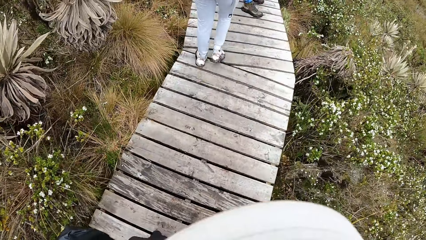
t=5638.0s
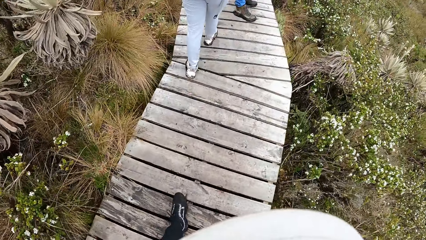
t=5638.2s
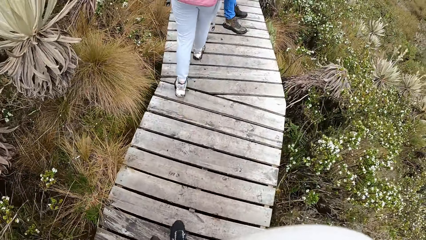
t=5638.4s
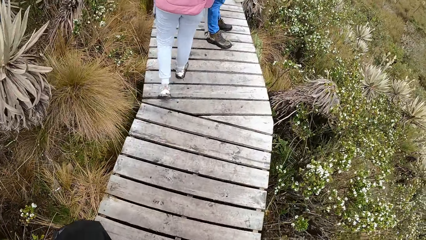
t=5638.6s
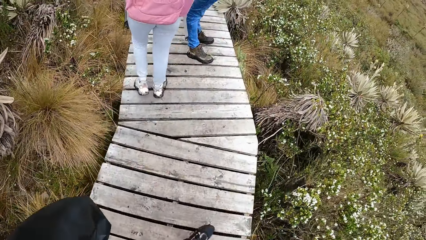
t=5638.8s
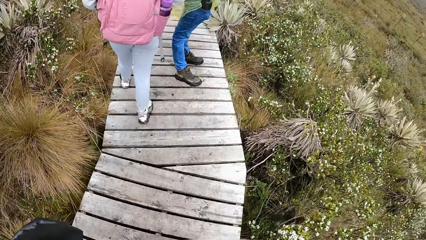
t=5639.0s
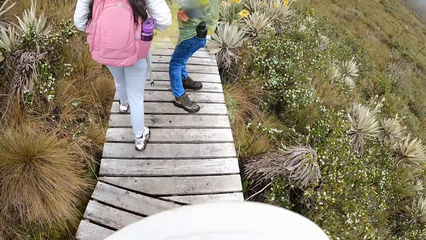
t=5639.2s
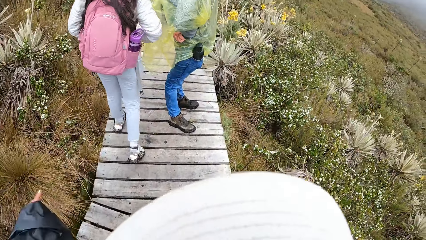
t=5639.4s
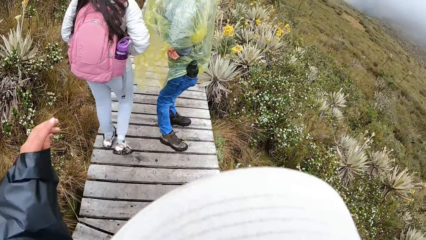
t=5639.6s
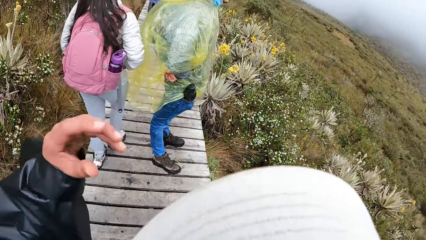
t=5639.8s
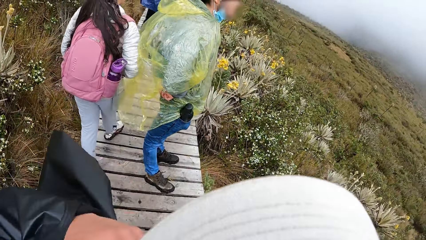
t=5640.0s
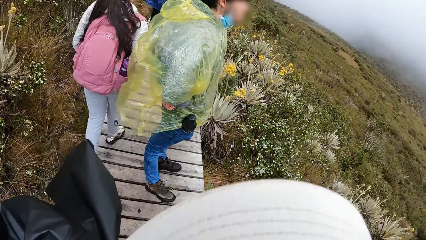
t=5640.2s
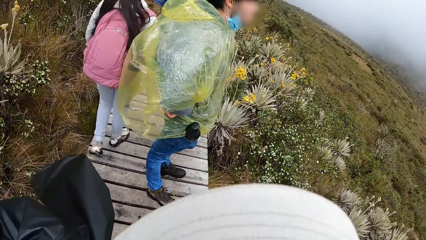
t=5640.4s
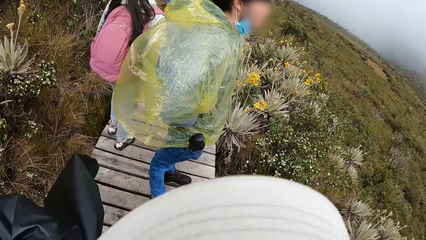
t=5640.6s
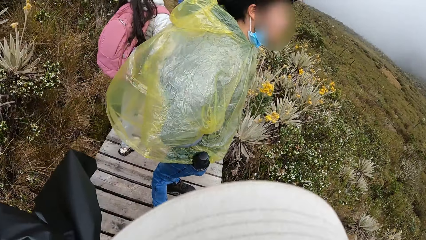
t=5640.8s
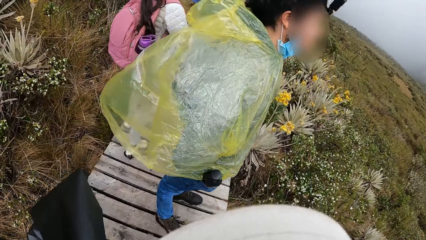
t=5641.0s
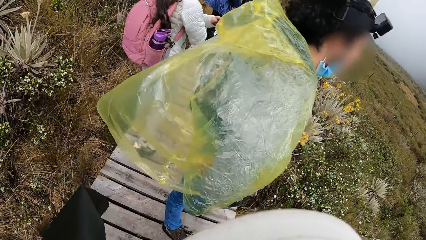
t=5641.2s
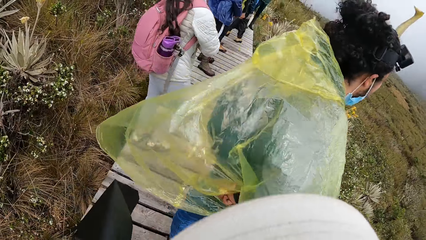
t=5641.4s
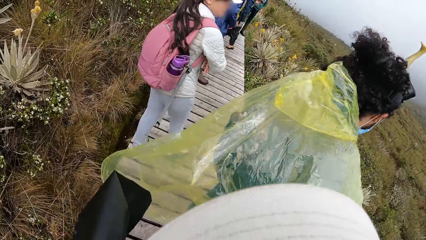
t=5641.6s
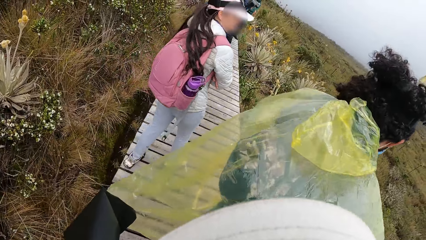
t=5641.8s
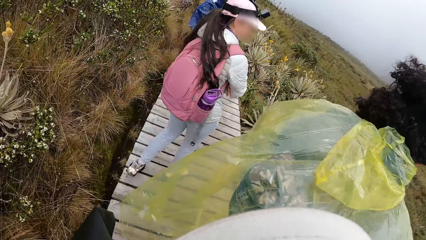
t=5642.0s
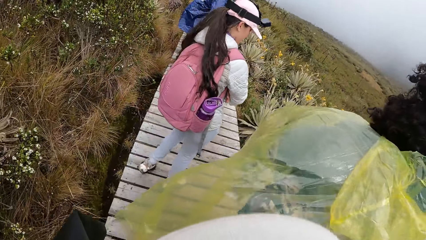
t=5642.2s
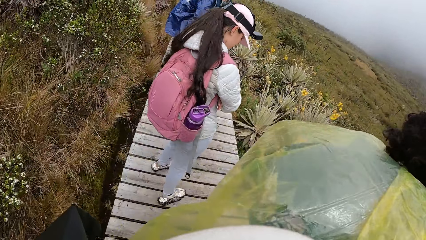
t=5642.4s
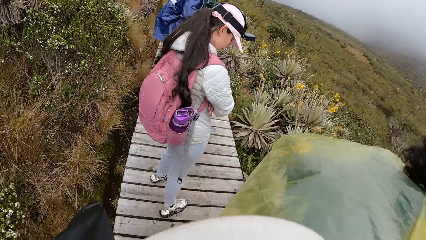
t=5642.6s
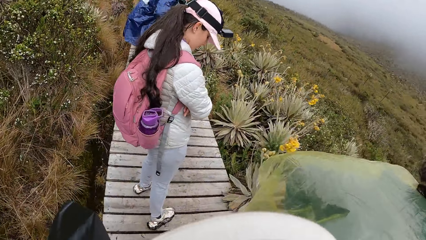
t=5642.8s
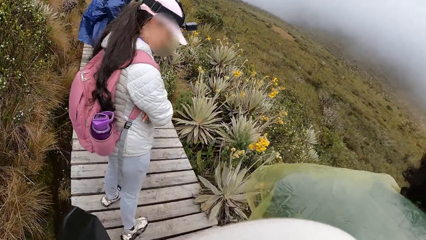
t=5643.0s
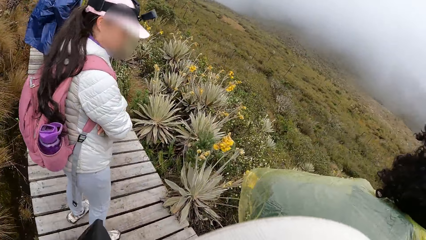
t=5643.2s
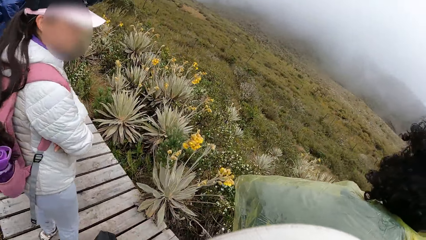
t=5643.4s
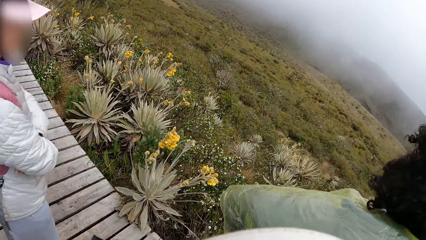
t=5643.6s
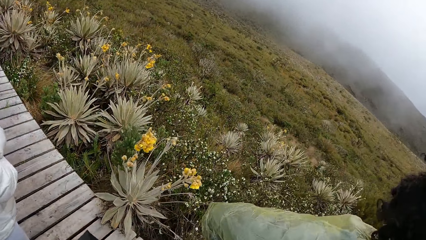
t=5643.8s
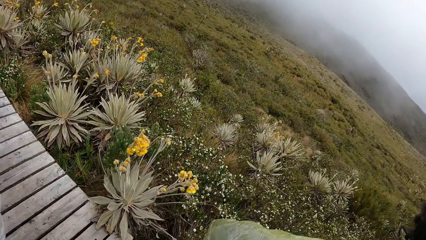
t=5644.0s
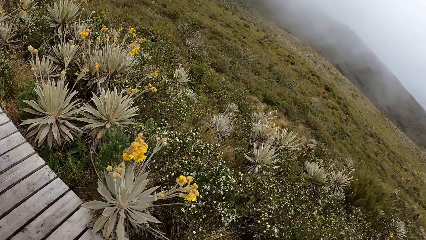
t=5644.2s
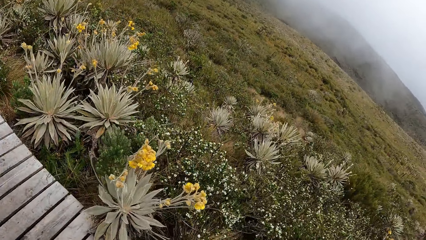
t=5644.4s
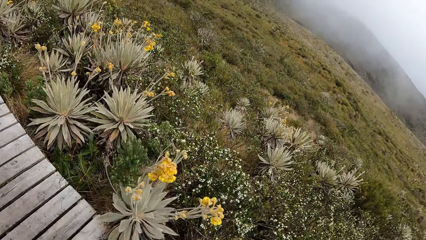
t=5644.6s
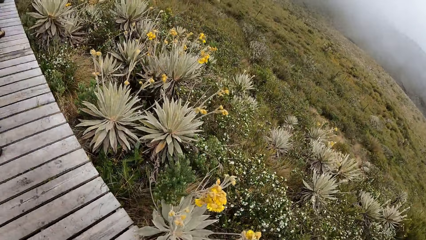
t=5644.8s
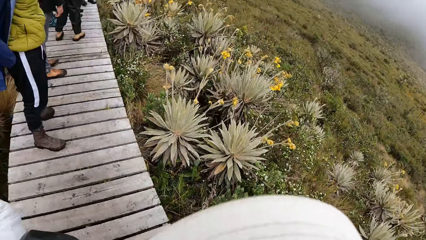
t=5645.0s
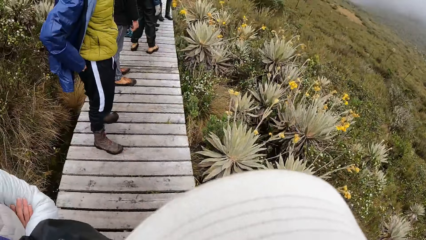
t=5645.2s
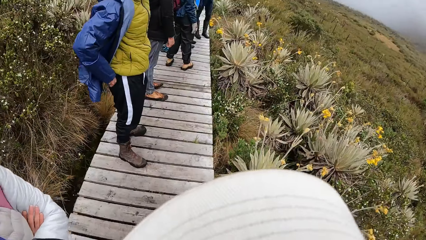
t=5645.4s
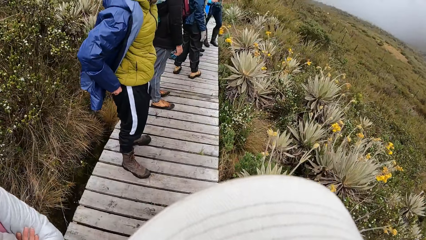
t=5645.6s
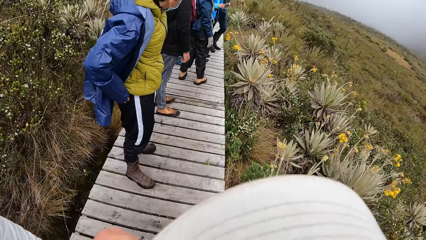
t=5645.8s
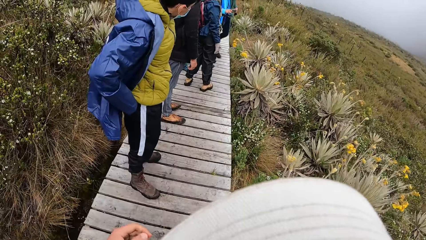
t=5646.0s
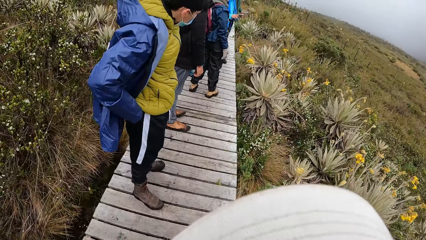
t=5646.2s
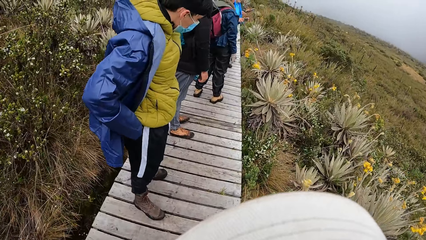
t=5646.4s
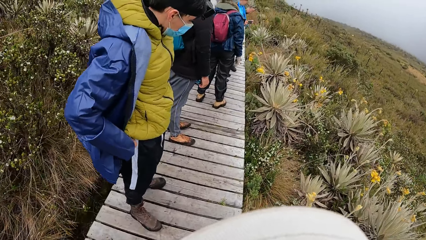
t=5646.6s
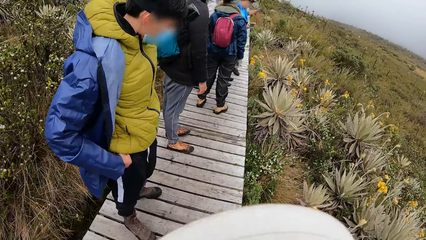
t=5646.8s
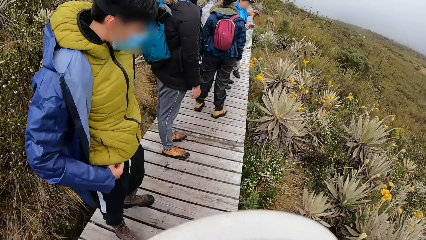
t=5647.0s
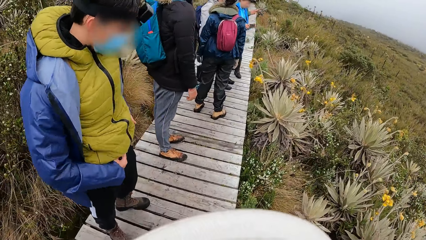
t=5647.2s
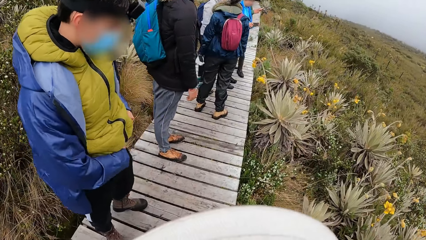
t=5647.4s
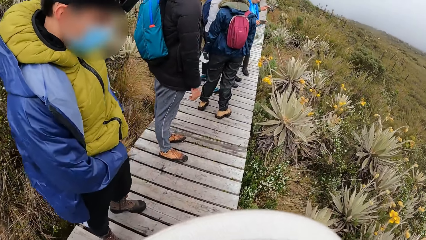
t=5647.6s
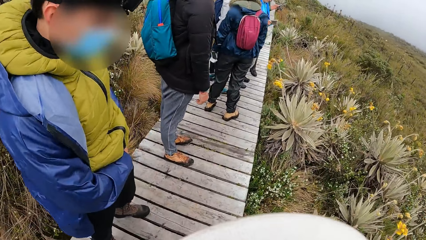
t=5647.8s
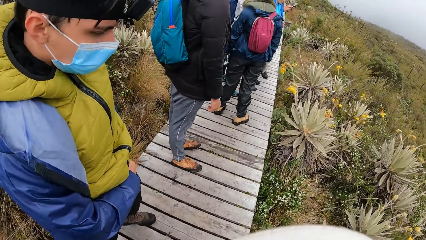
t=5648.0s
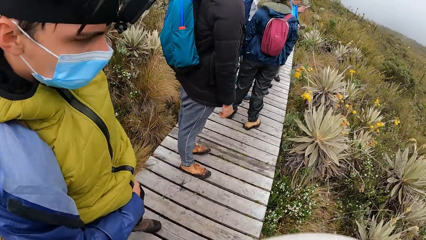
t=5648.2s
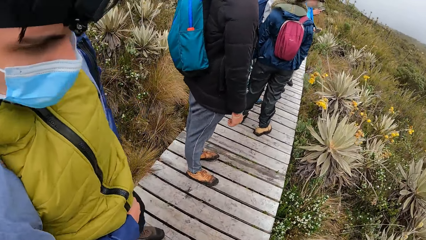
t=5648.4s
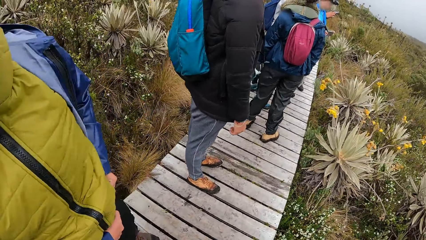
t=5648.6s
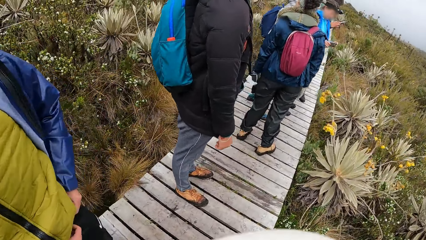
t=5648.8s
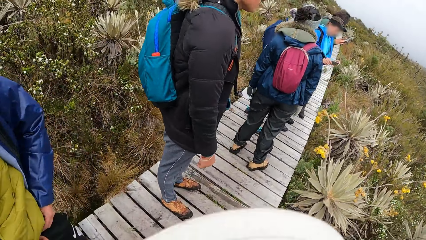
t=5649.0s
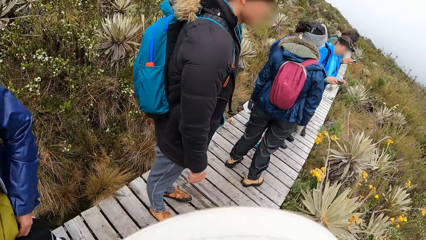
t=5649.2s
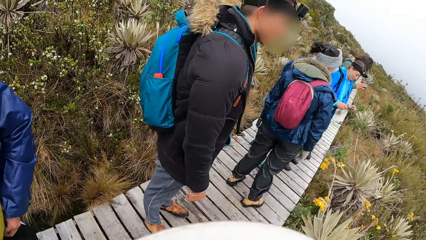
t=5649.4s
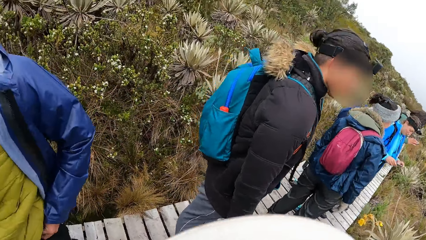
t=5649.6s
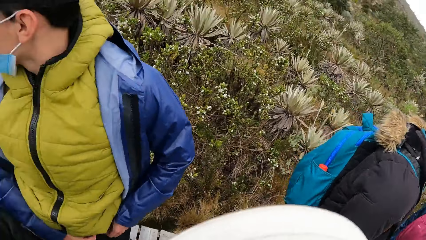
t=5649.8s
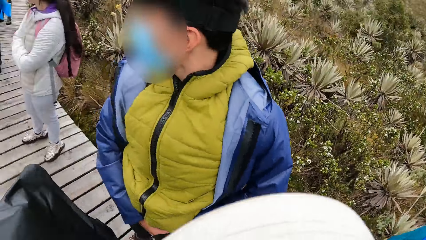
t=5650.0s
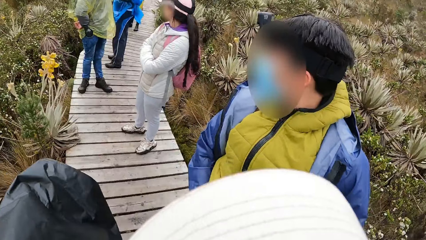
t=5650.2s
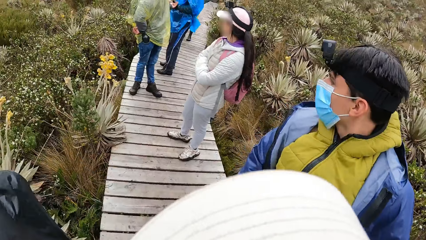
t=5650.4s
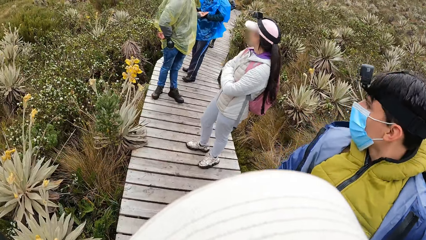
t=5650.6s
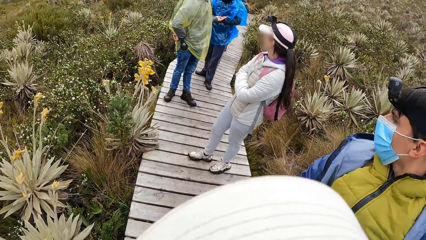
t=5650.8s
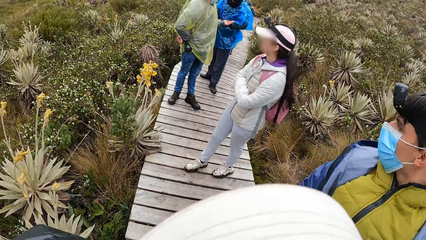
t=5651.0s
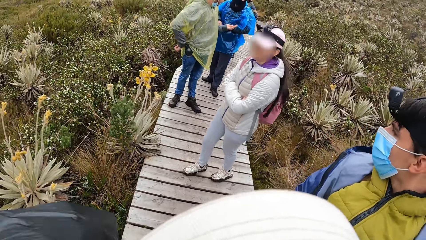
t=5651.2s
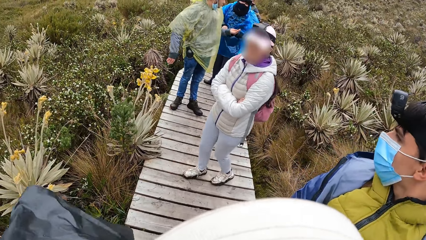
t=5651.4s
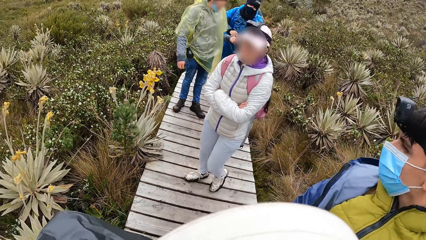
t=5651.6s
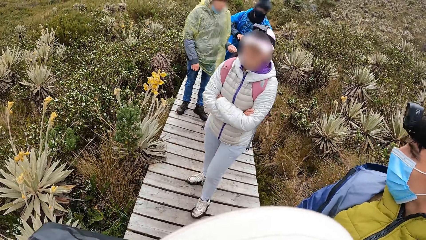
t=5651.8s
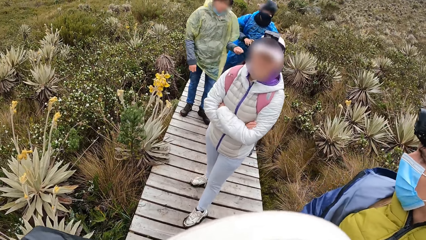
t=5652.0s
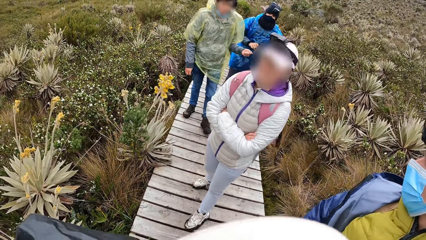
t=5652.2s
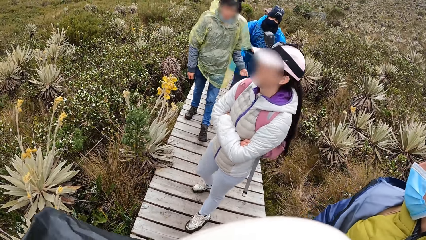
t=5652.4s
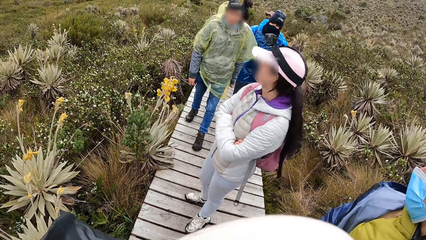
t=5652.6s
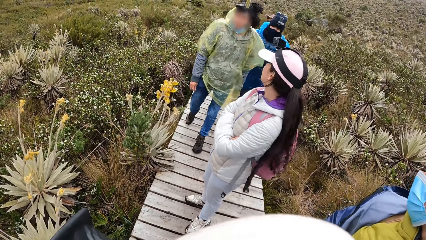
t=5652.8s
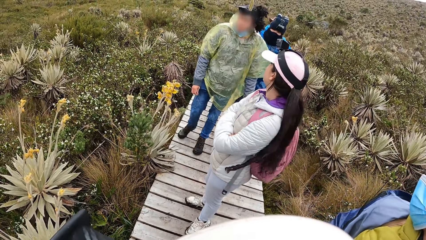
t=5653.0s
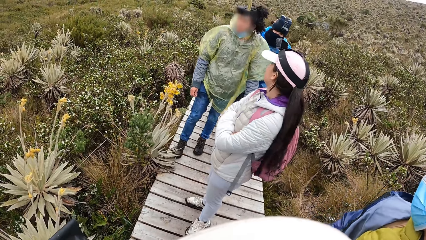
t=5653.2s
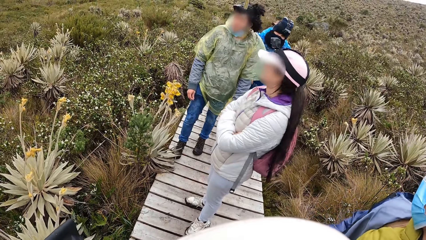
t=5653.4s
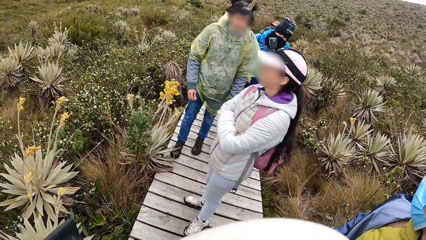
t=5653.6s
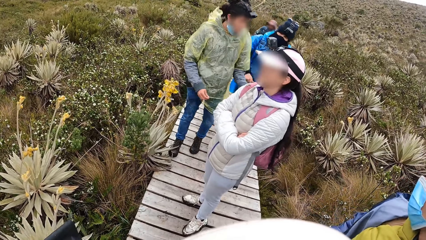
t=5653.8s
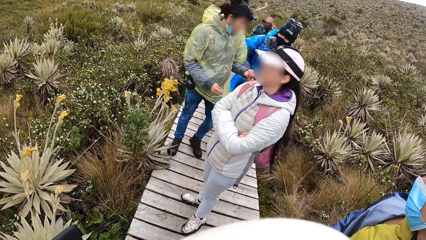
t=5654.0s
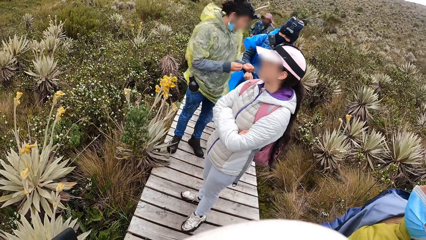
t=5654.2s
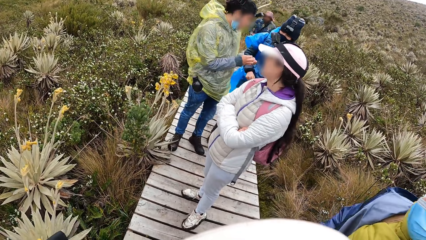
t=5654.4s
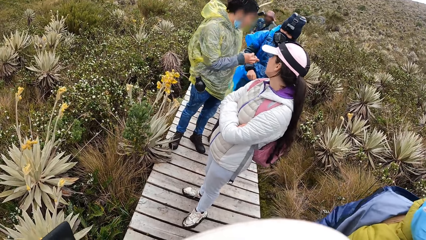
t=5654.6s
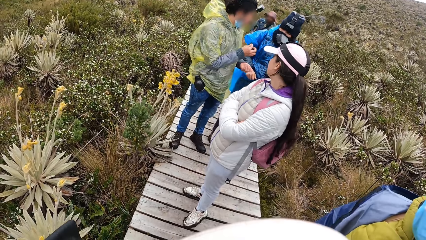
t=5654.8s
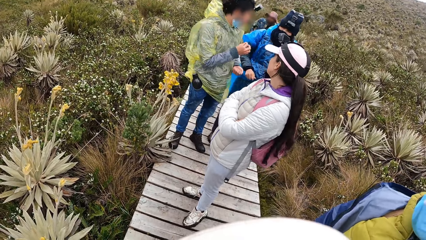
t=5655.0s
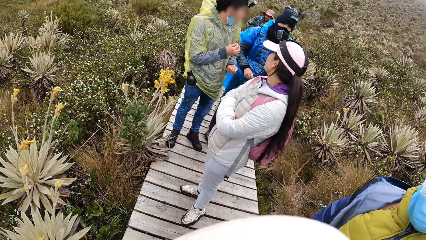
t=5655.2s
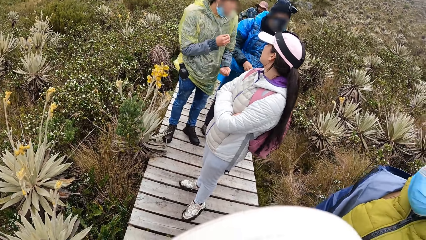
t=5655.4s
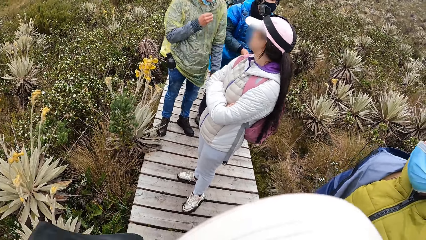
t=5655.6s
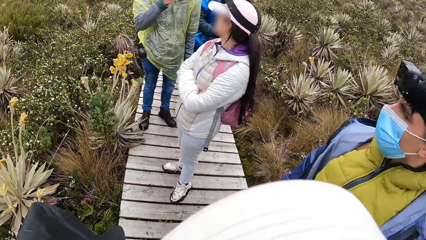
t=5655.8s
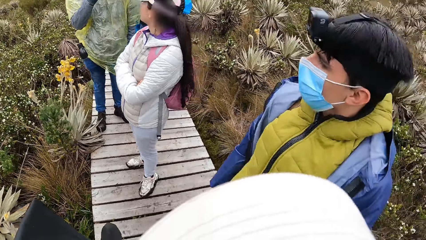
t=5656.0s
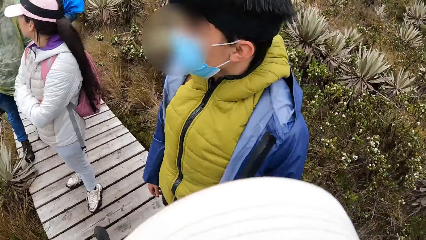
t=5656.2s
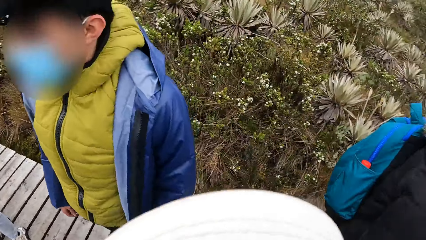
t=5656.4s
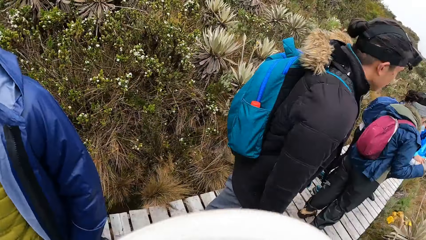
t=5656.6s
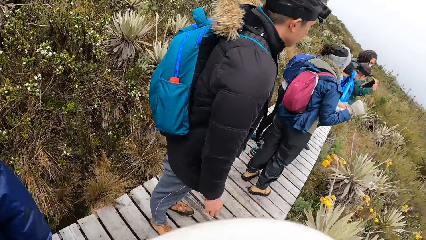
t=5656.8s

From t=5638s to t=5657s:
A man arranges his trousers with both hands. The camera wearer looks back. Another man interacts with a third man.
